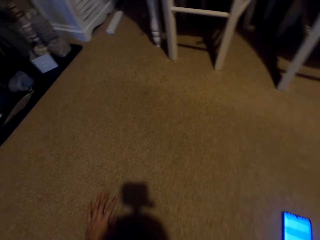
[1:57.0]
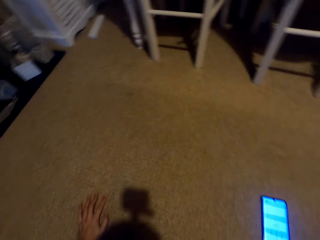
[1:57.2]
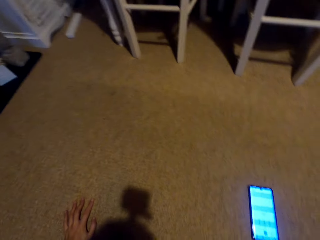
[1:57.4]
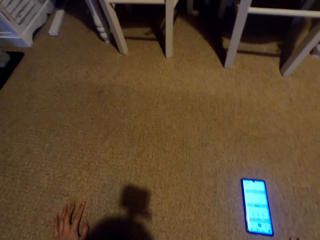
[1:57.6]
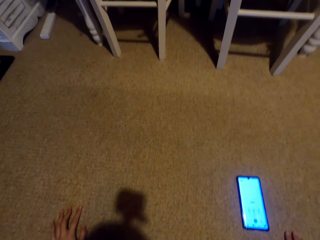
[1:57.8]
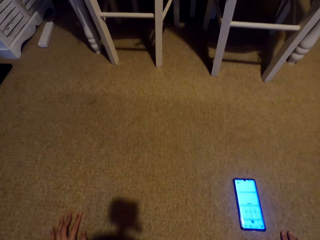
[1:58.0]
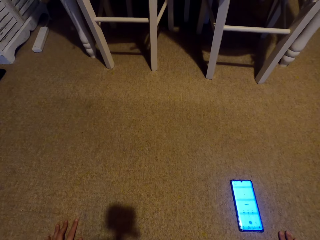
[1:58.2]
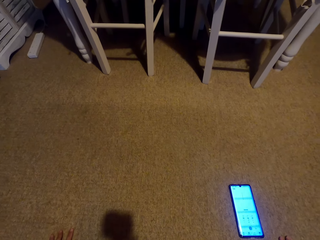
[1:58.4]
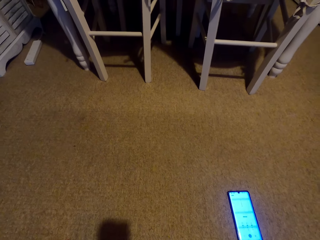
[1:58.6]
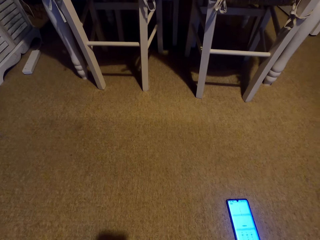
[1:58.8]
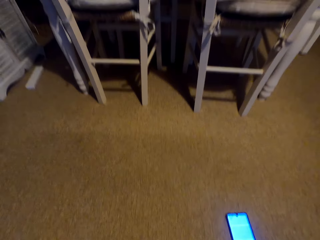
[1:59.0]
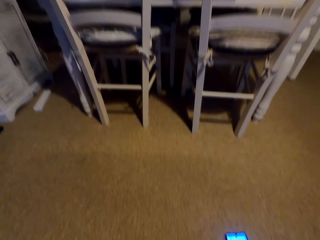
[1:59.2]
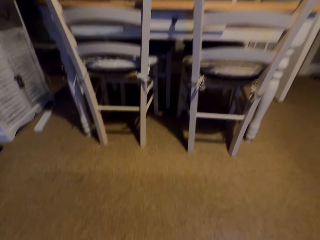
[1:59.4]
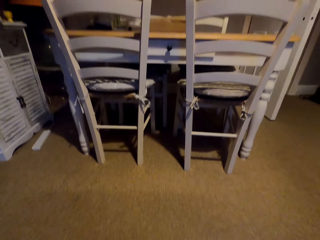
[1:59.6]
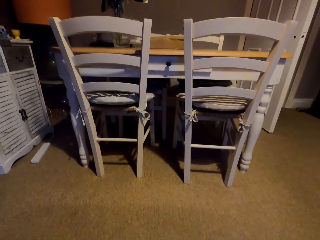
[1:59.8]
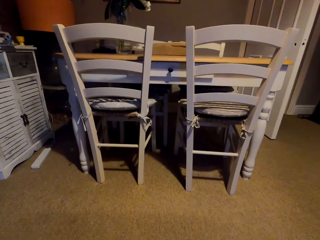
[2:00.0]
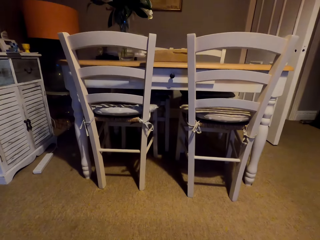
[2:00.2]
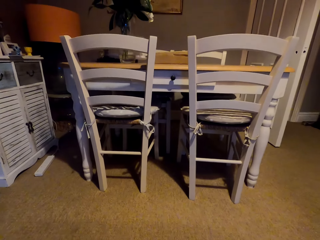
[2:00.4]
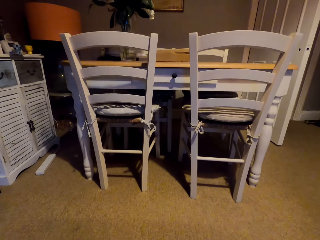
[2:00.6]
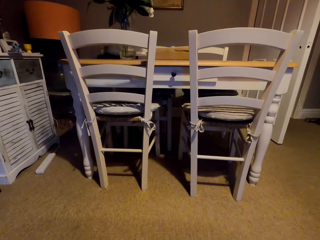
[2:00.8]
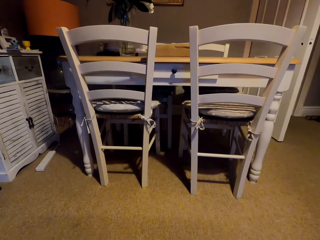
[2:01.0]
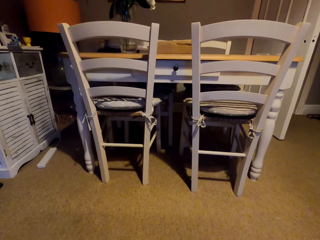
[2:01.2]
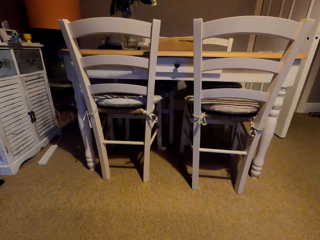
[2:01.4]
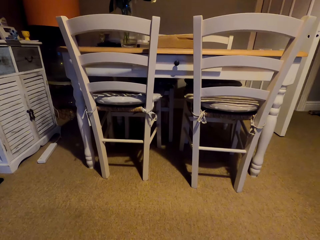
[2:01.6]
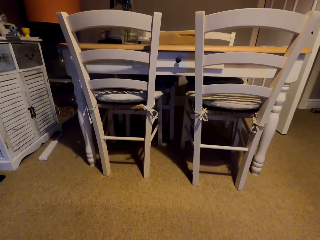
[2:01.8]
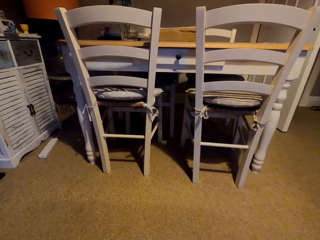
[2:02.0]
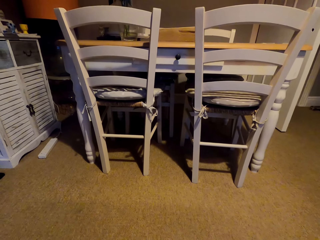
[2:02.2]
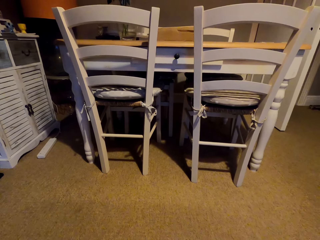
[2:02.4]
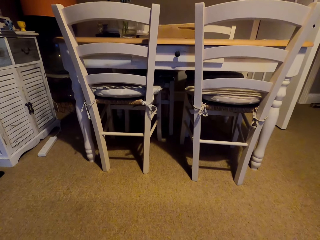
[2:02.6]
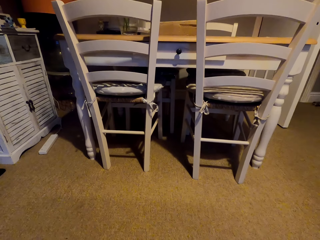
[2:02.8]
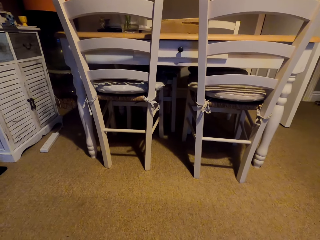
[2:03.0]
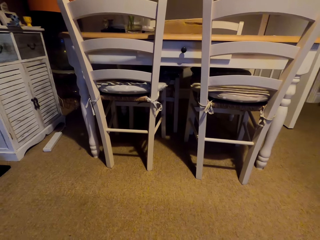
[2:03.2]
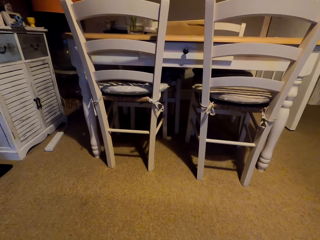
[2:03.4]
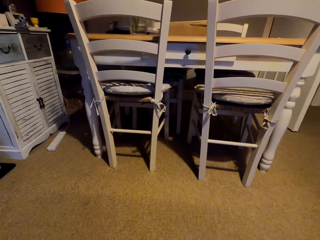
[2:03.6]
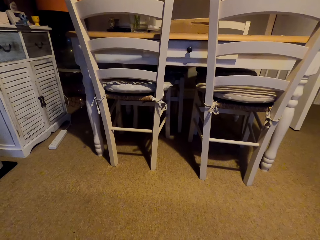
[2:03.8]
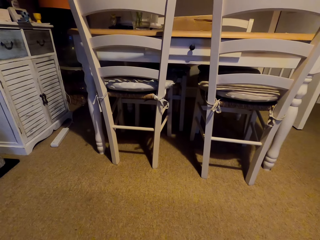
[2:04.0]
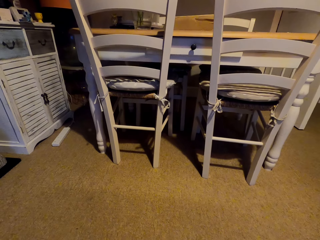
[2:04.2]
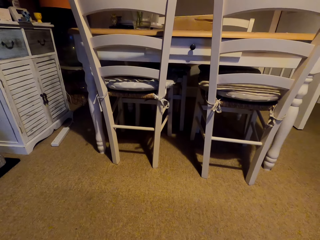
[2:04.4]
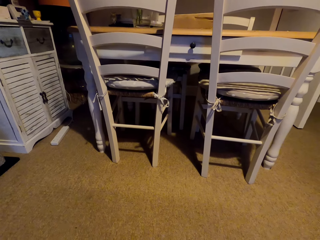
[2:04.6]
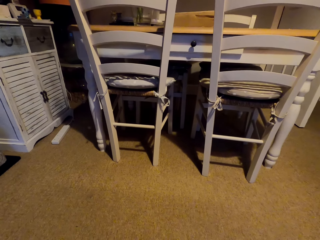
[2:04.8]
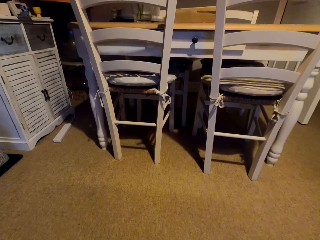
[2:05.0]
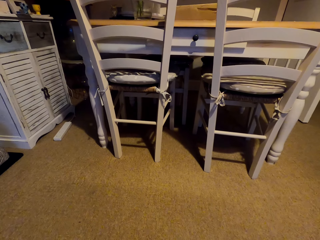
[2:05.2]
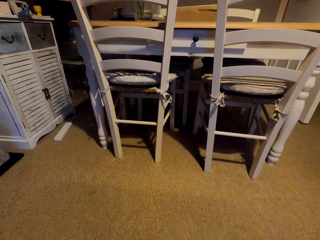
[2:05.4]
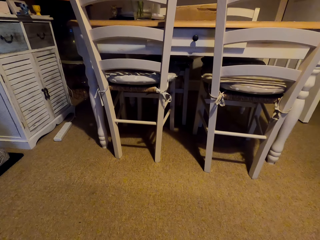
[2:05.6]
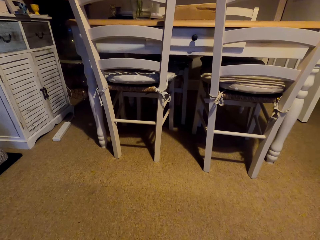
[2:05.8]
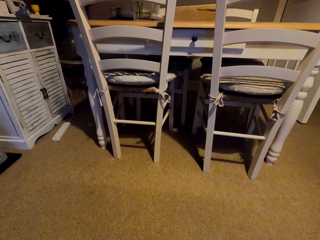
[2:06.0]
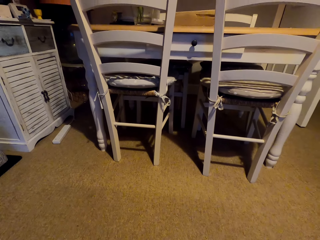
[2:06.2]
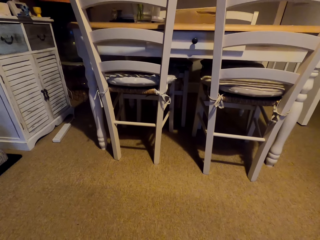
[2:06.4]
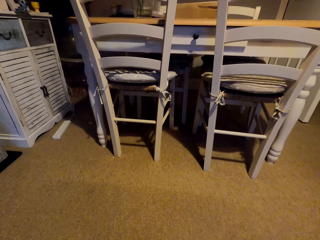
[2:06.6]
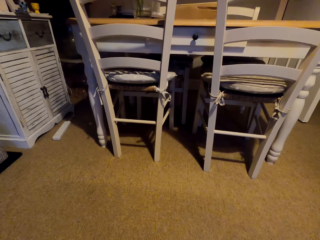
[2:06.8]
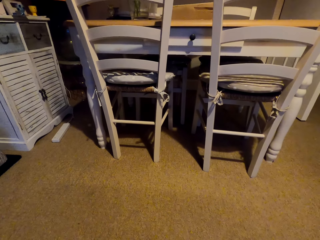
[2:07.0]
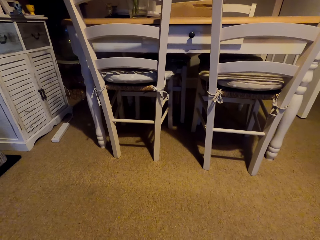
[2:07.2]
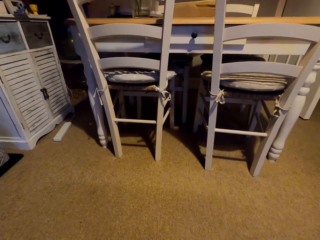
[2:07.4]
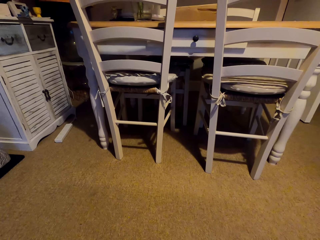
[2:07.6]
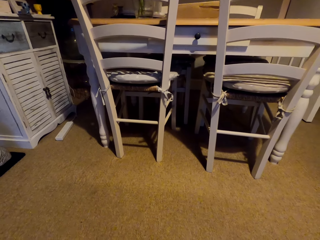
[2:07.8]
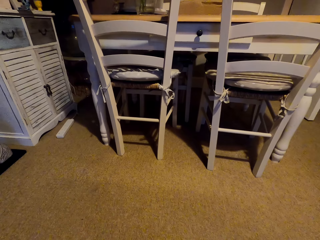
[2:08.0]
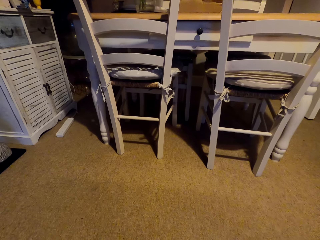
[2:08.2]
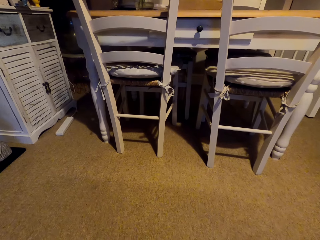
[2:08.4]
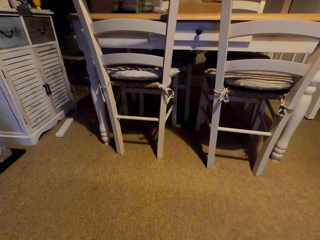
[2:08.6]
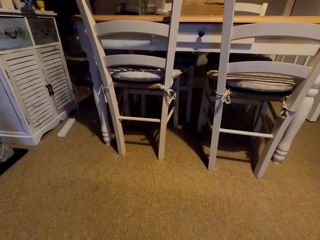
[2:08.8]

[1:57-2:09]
The camera wearer exercises the body. They look around.

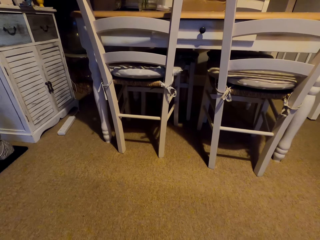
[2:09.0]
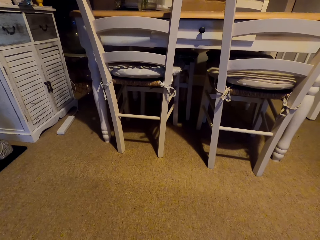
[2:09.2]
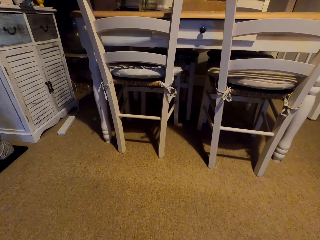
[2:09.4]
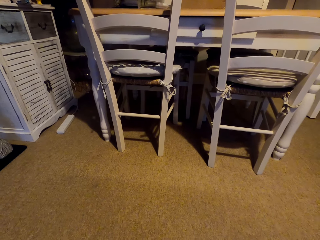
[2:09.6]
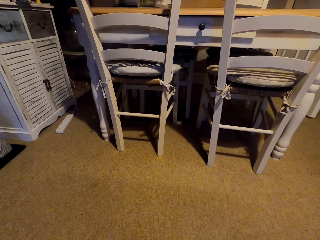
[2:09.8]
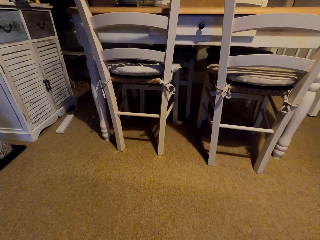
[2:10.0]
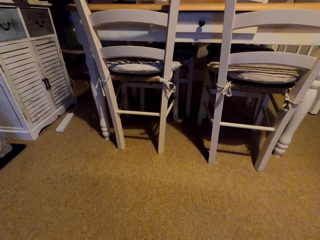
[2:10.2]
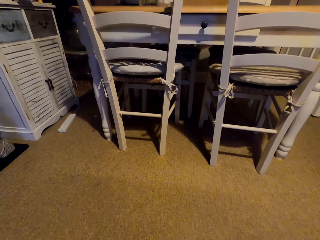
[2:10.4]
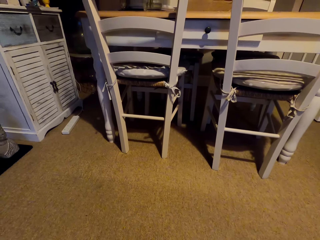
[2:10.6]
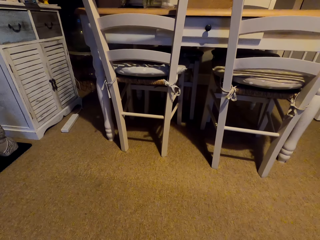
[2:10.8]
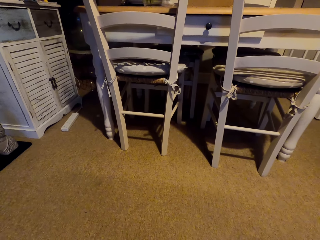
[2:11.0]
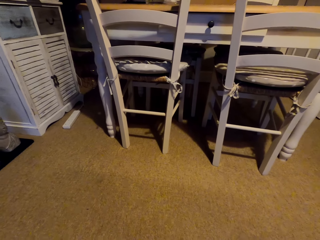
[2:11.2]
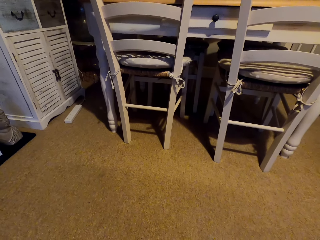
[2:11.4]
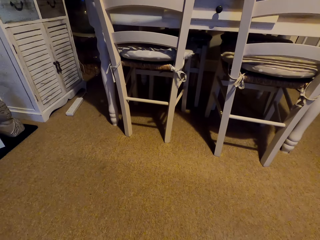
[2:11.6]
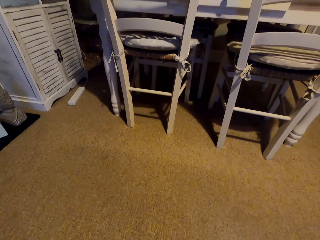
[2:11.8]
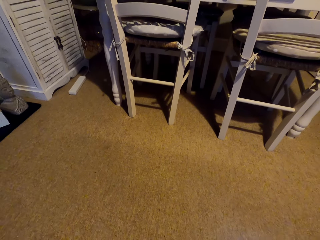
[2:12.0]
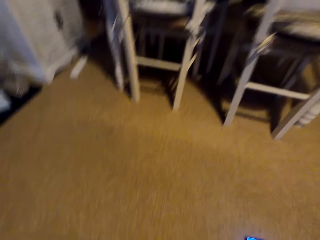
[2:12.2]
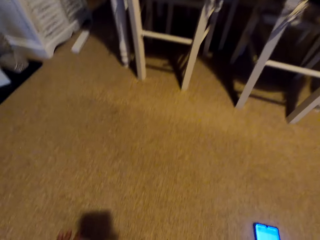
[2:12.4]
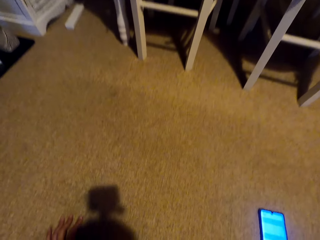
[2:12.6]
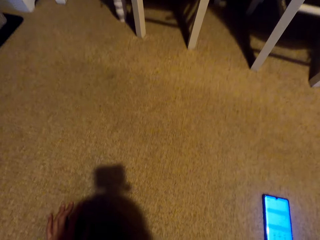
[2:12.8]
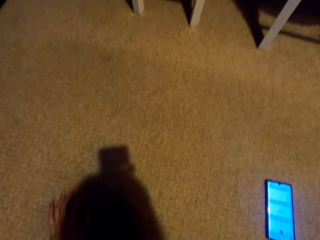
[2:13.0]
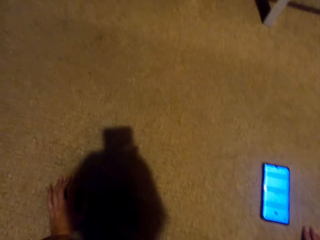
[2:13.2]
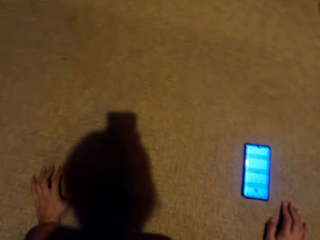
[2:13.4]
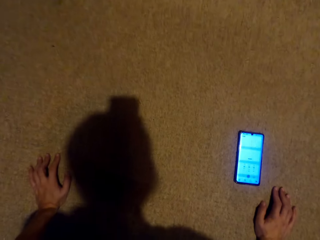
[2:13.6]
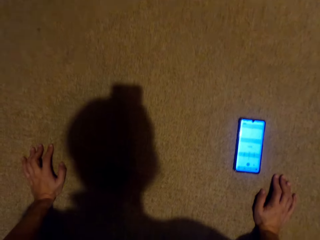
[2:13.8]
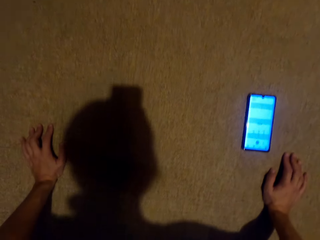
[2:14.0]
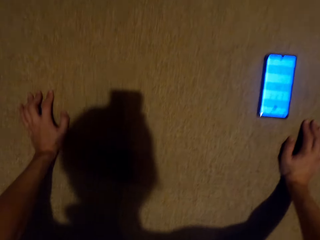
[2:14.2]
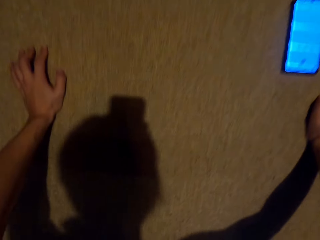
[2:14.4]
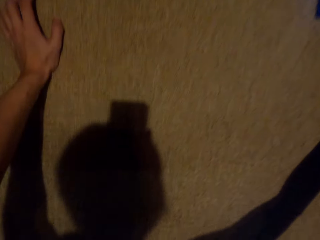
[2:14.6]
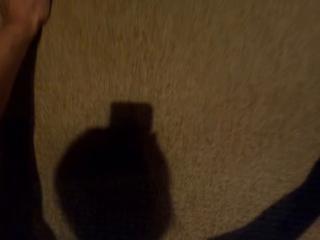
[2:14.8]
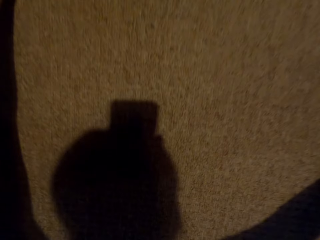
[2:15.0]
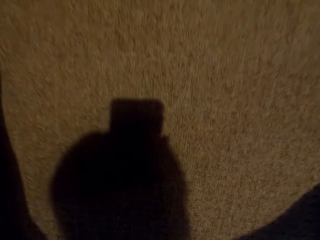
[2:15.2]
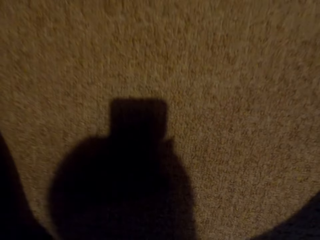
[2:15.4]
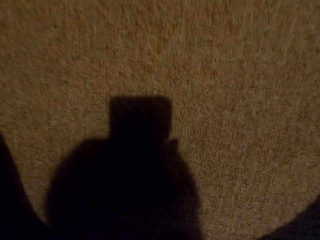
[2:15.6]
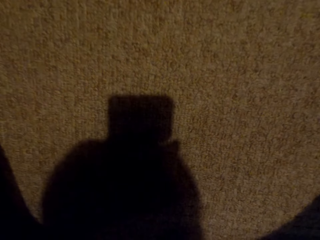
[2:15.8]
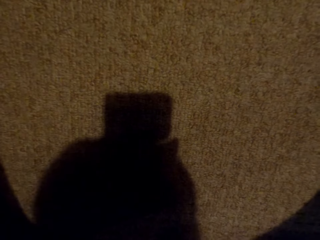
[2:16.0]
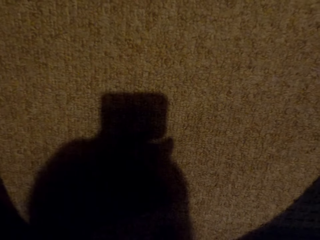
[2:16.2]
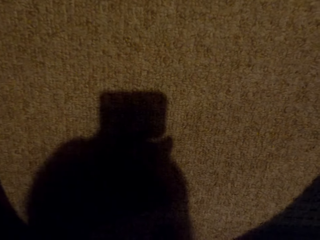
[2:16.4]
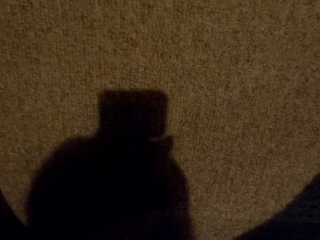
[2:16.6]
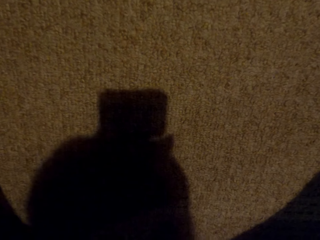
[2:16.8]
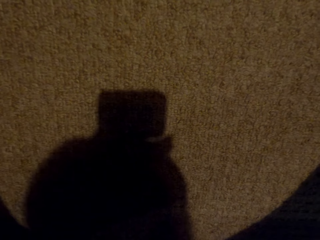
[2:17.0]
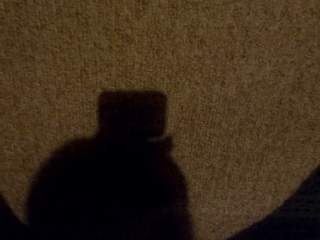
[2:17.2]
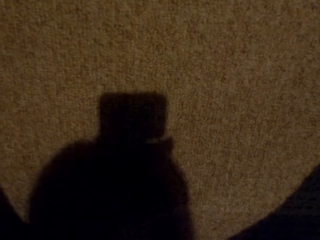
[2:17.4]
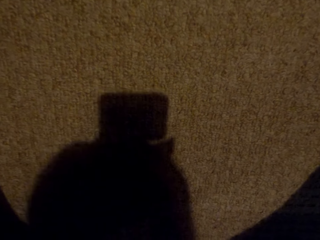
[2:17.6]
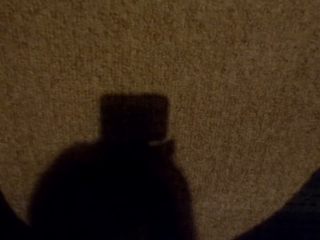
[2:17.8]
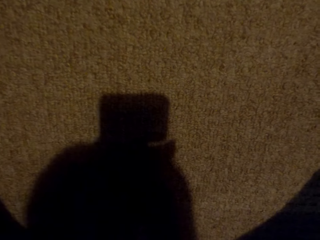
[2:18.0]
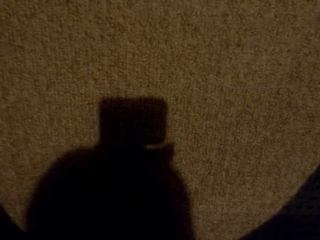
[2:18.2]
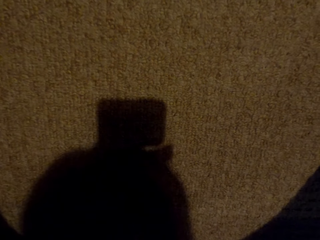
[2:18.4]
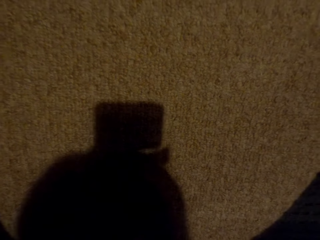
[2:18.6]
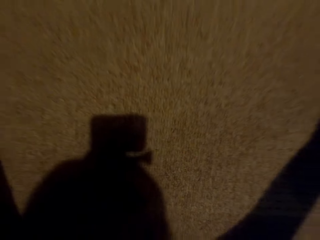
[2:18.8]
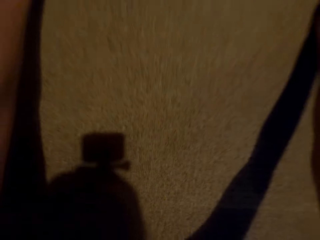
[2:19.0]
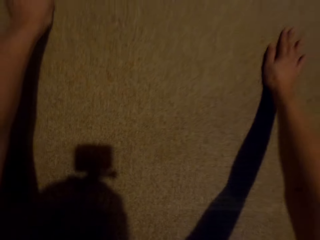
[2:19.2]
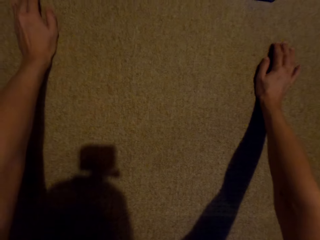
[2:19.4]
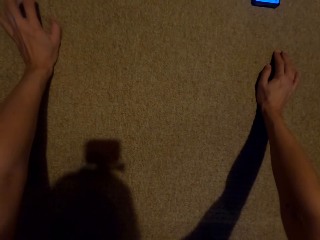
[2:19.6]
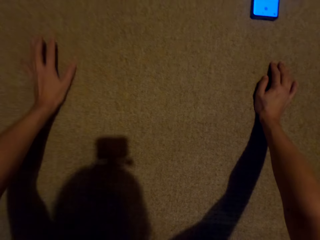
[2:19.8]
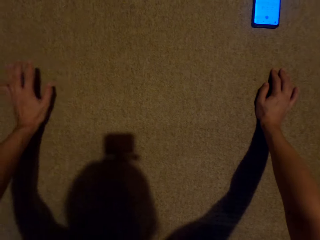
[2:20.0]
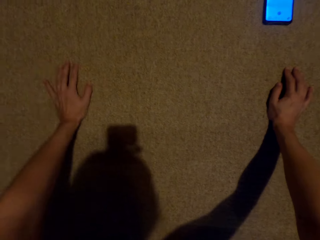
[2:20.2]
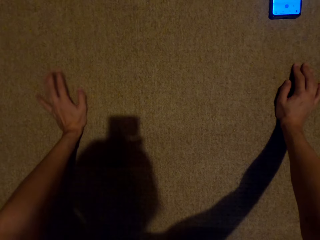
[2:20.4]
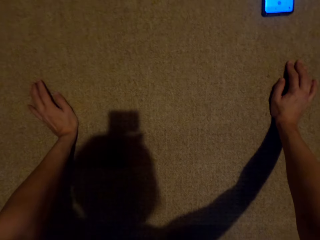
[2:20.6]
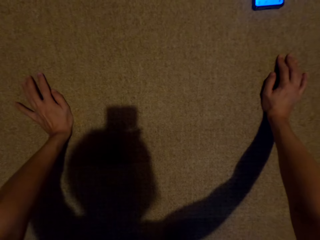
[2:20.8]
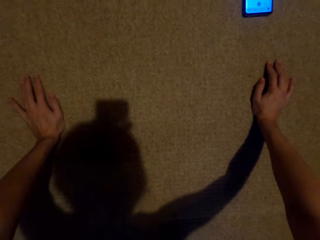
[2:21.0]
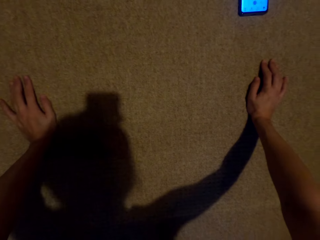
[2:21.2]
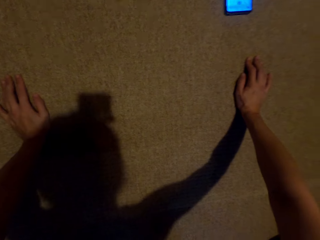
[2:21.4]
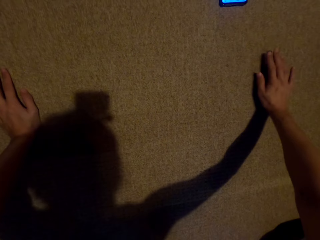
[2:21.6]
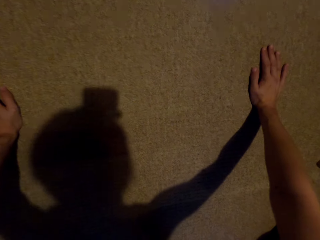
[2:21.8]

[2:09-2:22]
The camera wearer stretches on the floor. They align hands on the floor.
